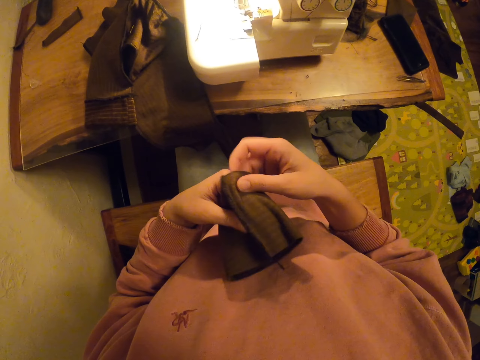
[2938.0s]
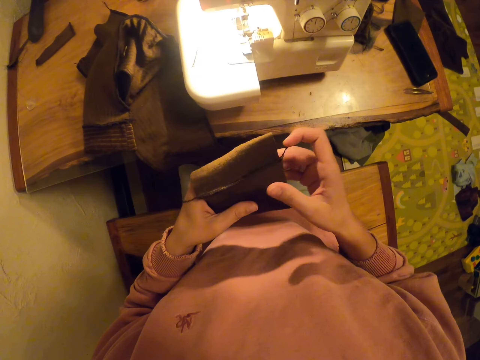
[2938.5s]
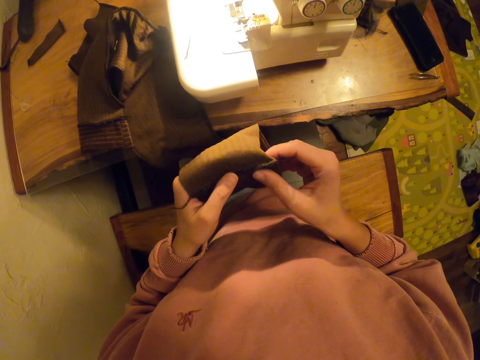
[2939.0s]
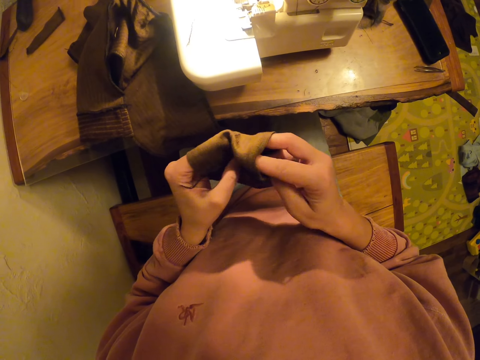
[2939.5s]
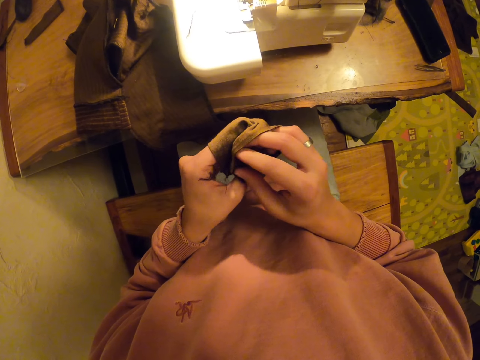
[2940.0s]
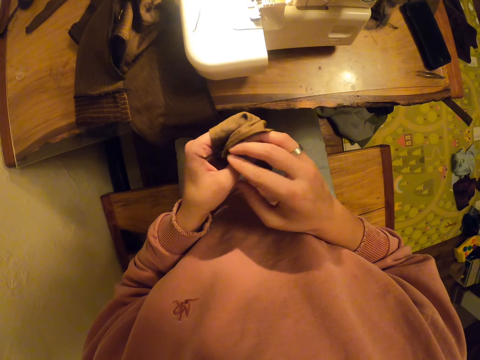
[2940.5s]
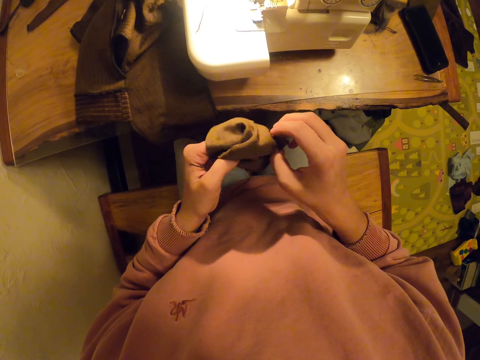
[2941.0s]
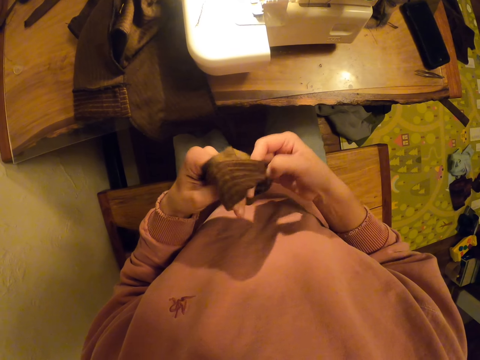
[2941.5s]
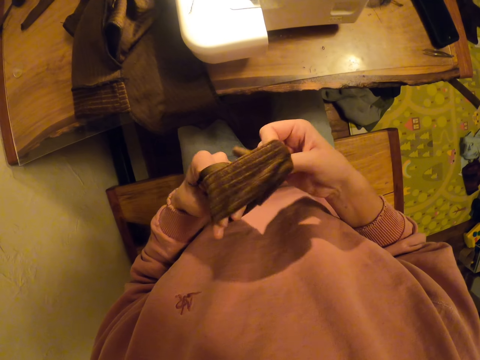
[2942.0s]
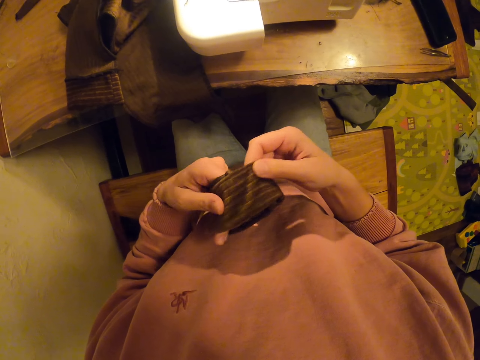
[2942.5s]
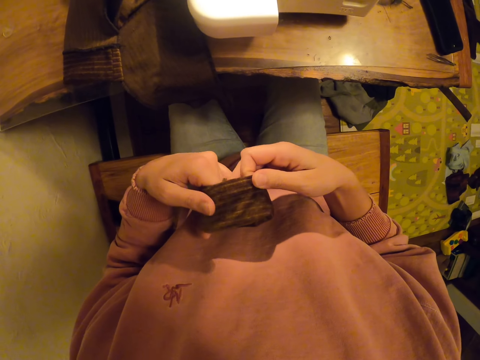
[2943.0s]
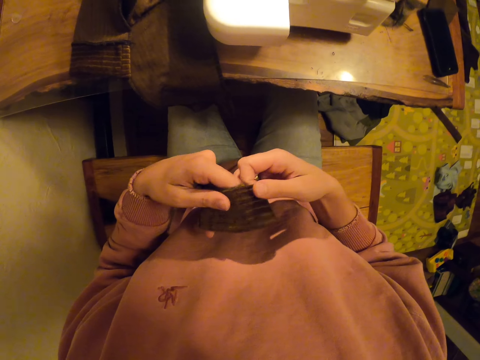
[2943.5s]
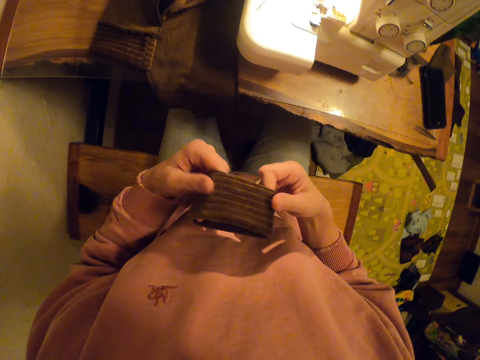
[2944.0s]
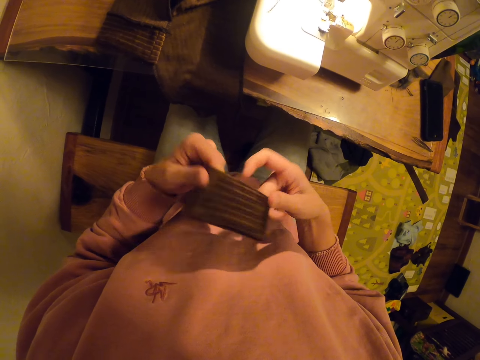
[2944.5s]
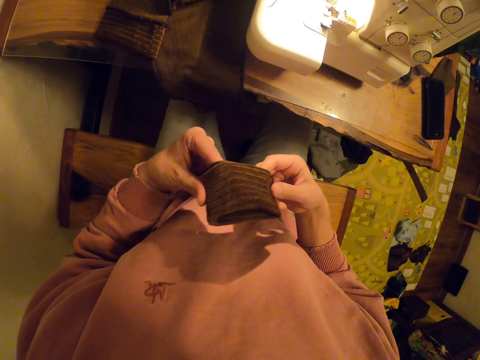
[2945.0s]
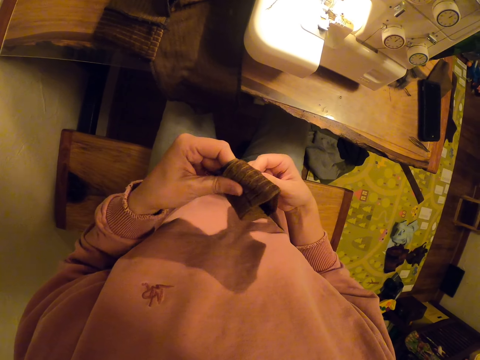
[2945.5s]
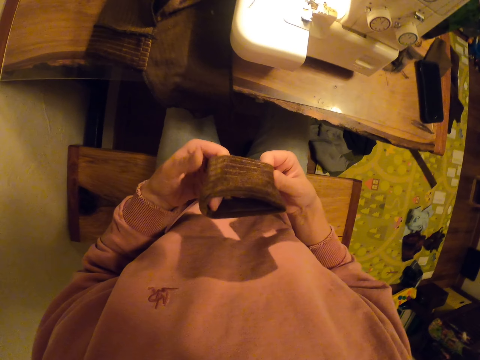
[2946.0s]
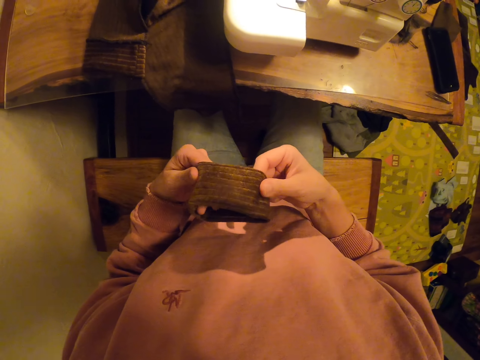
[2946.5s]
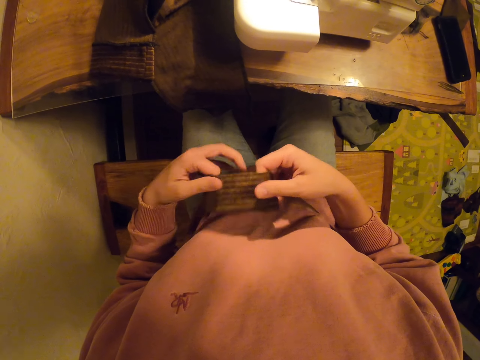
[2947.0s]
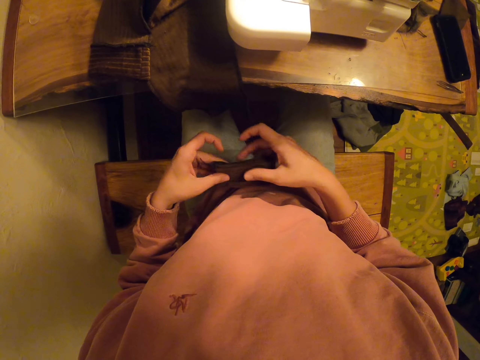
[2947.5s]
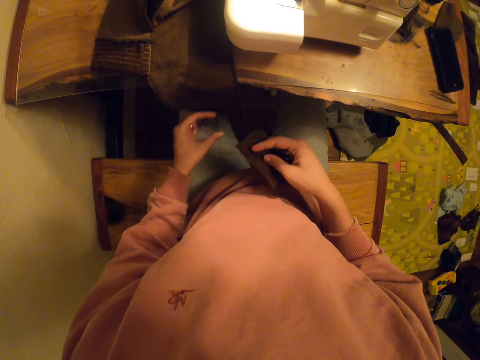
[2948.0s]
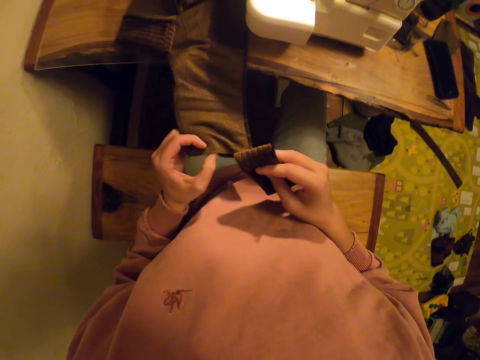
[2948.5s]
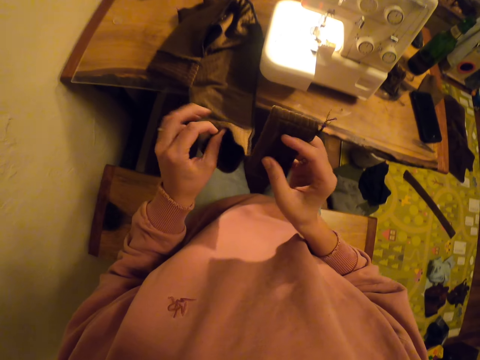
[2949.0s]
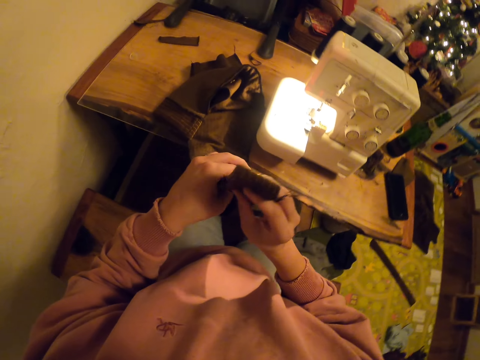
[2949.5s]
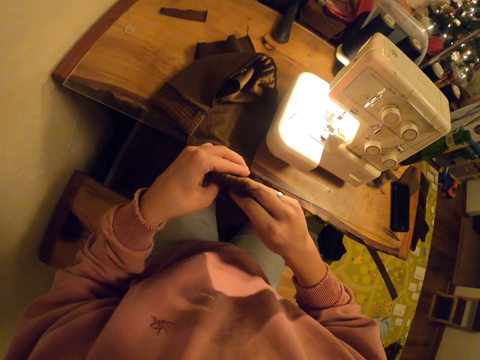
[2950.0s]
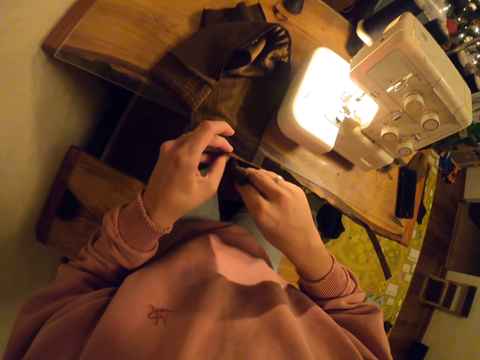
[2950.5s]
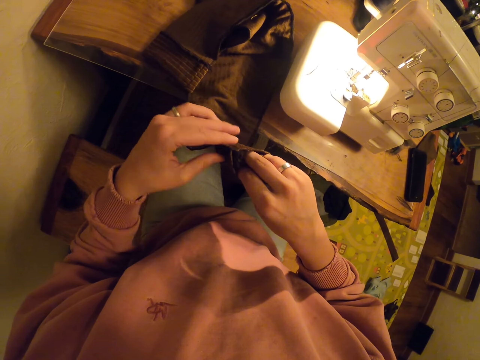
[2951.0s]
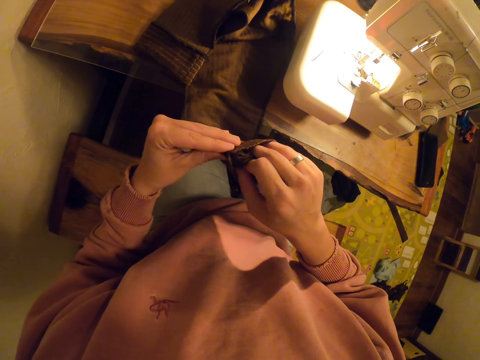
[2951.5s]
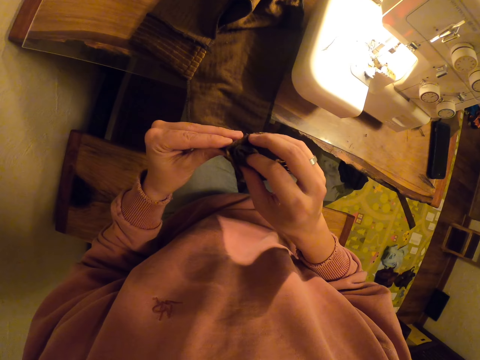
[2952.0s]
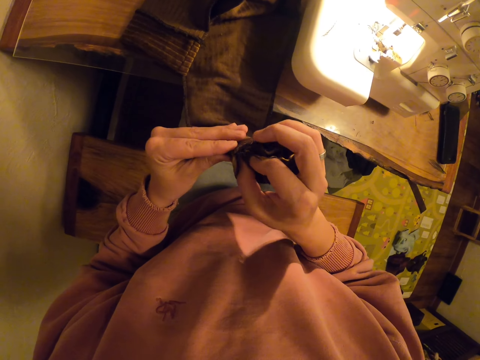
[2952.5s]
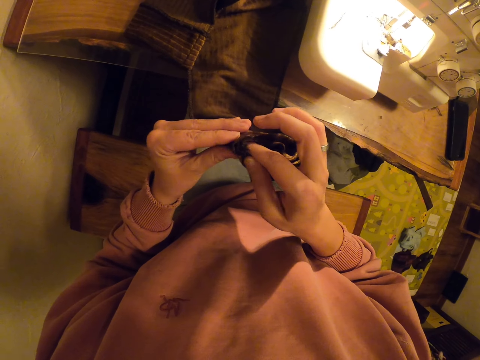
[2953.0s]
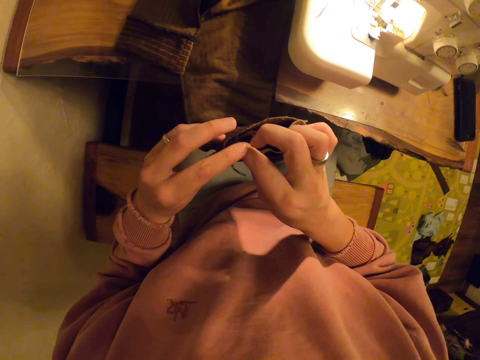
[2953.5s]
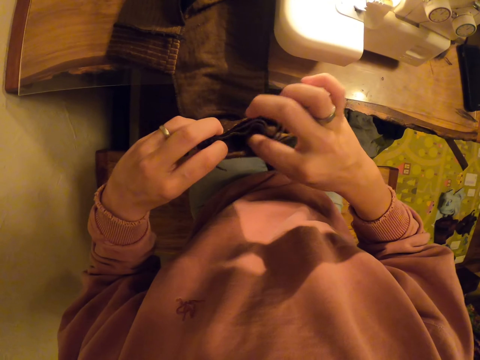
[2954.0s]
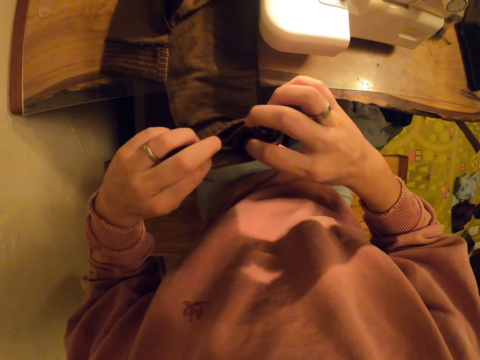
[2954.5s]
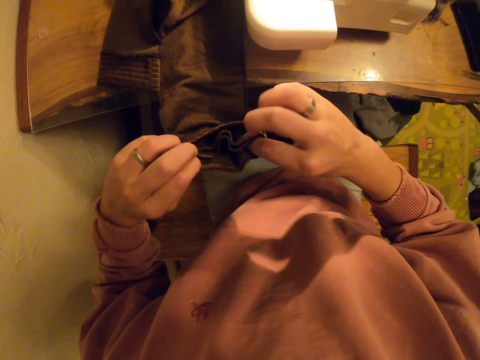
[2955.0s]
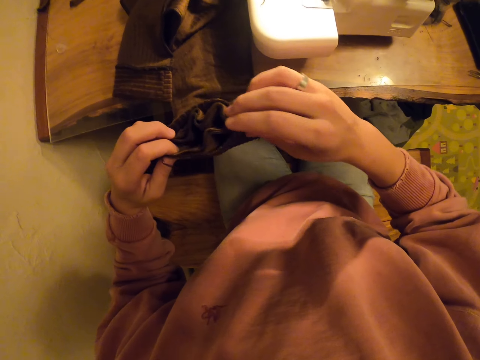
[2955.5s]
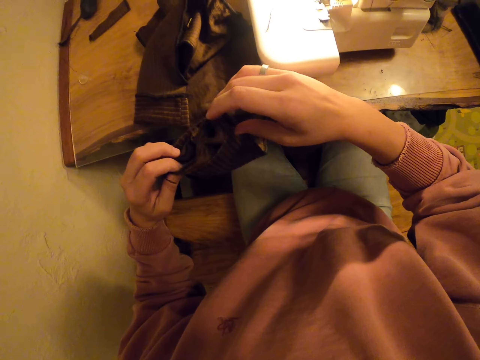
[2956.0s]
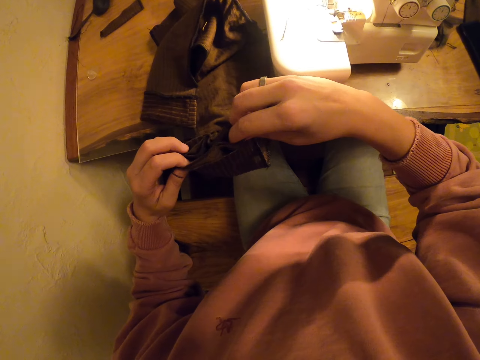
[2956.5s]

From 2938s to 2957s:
The camera wearer adjusts a piece of material. They put the piece of material in the cloth. They align the cloth.

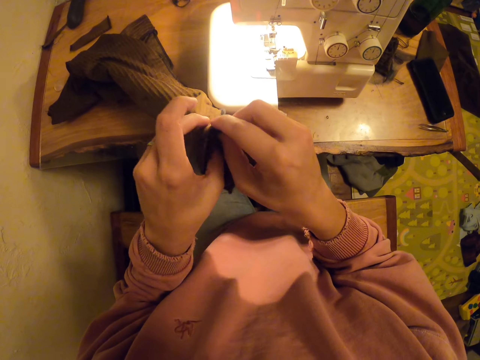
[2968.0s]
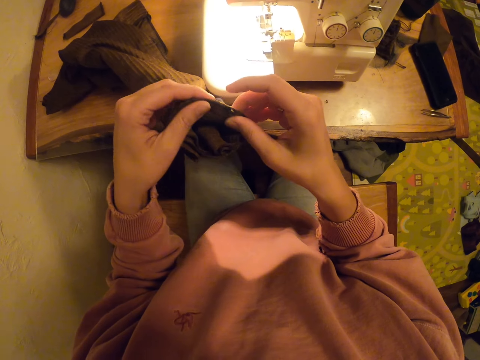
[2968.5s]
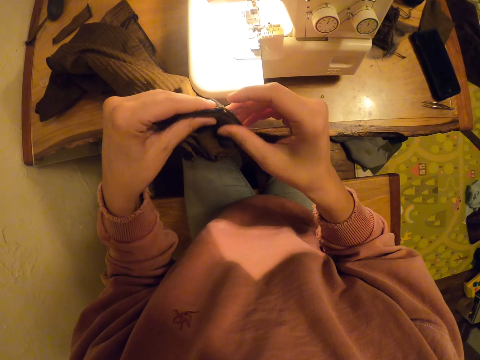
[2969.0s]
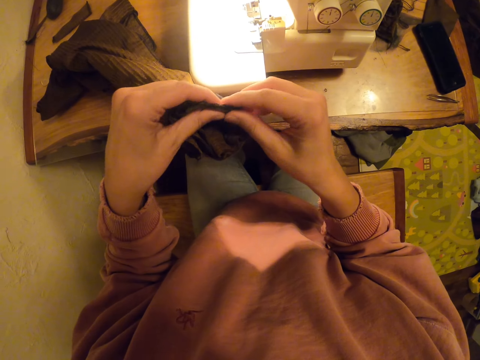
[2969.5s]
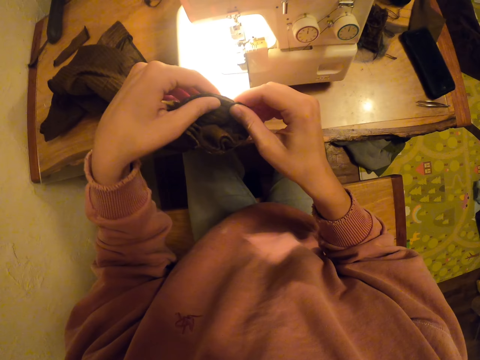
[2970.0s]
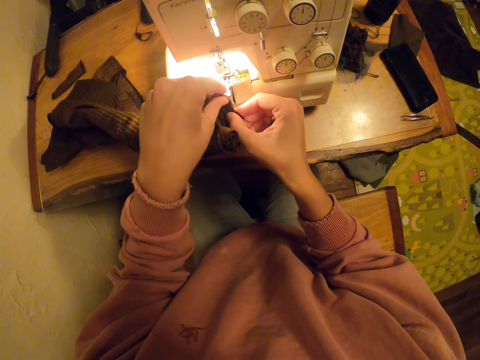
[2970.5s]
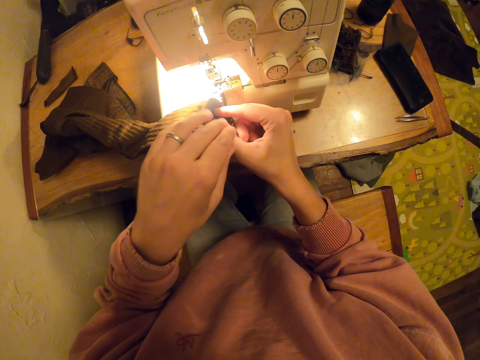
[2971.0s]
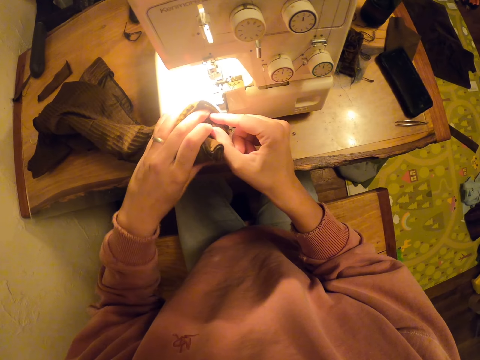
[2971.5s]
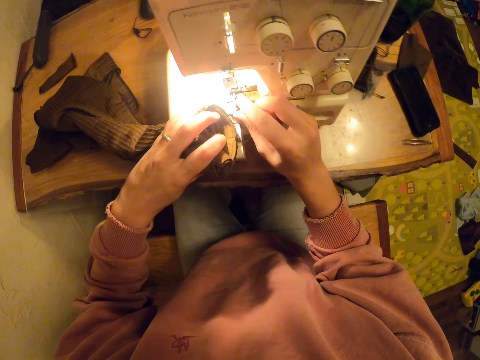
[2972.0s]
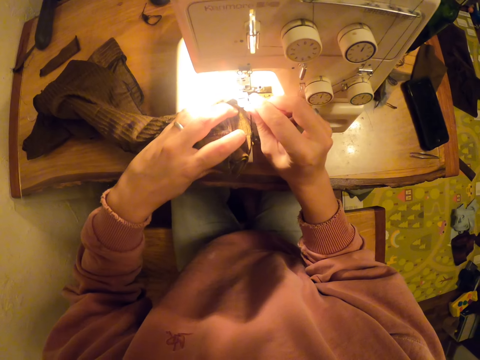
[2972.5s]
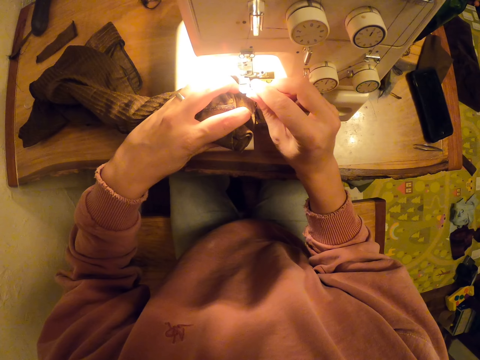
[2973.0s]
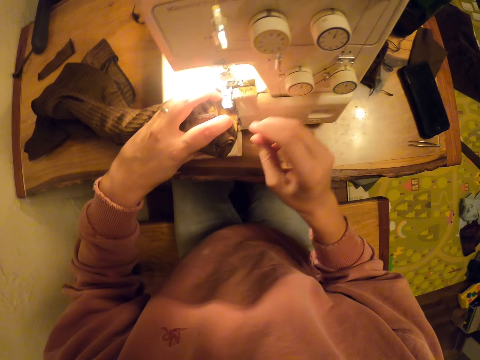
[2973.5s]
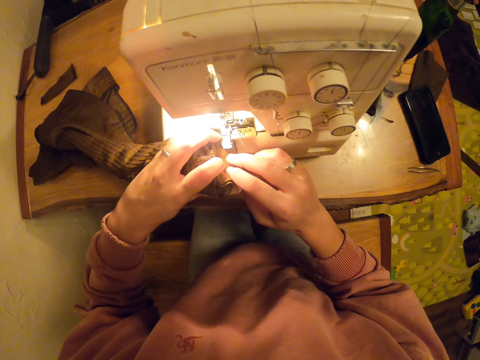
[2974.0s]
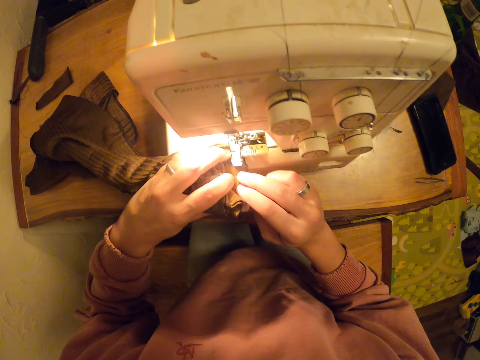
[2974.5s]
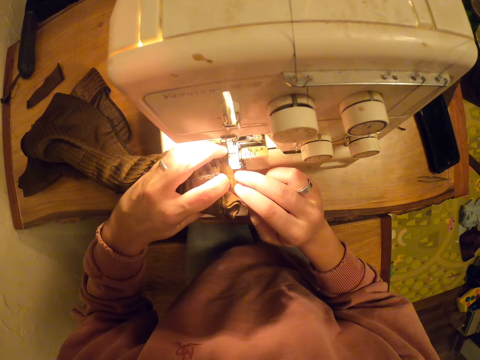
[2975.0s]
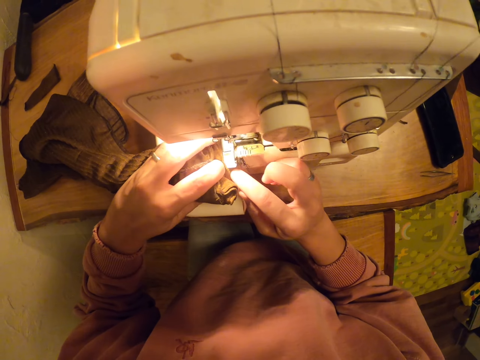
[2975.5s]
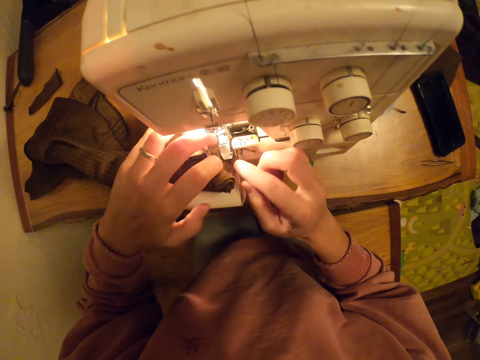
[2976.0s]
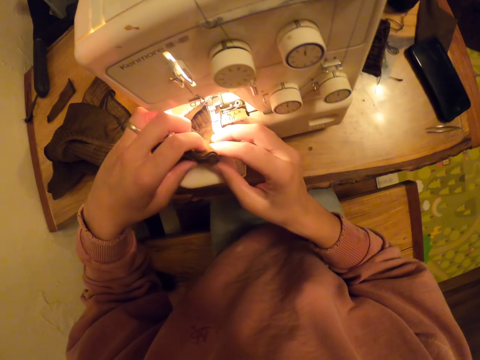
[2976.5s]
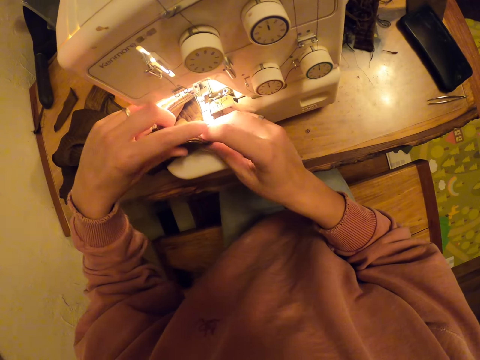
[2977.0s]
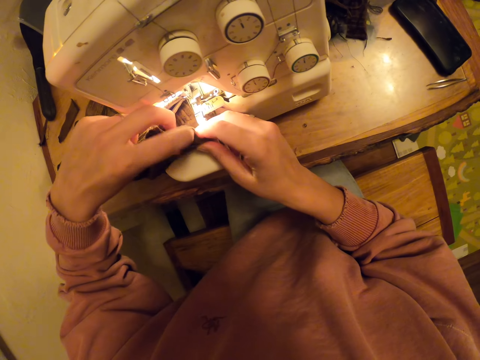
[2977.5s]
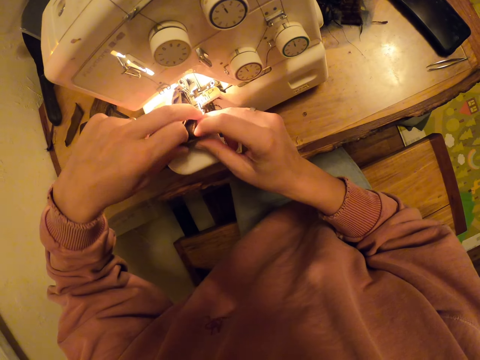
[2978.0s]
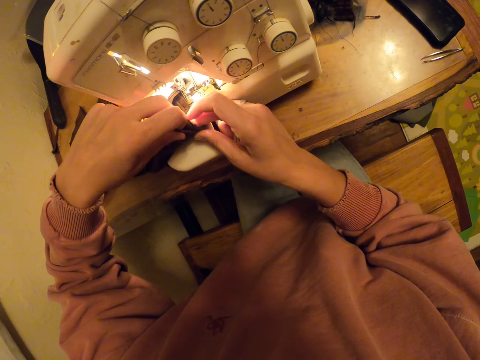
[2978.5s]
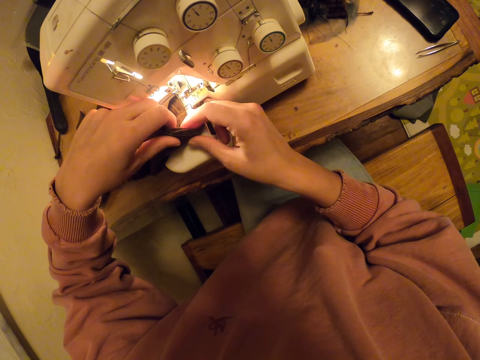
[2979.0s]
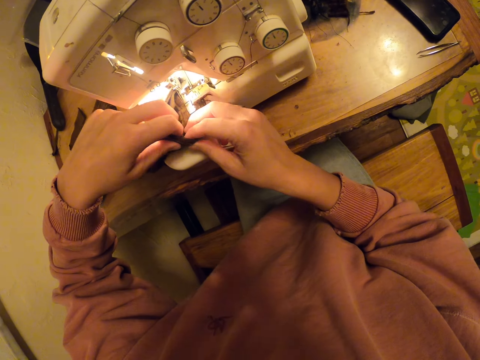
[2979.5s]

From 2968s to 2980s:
The camera wearer puts the cloth on the sewing machine. They sew the cloth with the sewing machine. They align the cloth.
